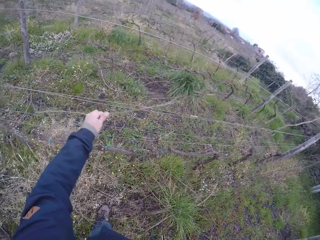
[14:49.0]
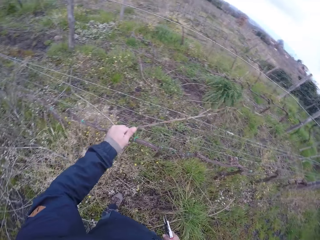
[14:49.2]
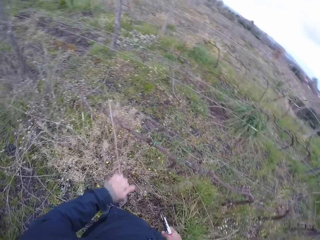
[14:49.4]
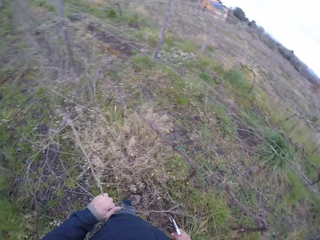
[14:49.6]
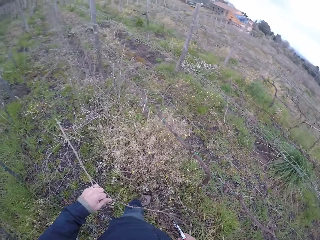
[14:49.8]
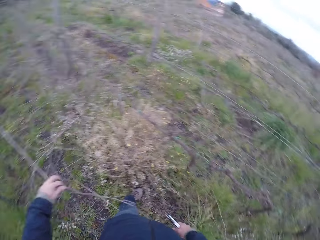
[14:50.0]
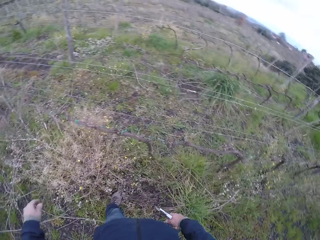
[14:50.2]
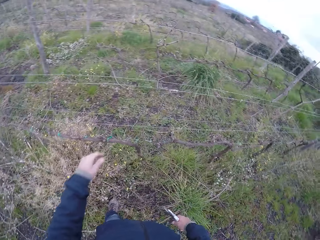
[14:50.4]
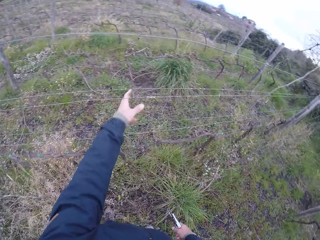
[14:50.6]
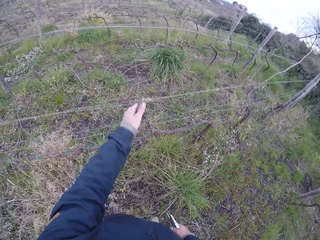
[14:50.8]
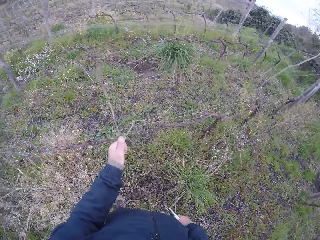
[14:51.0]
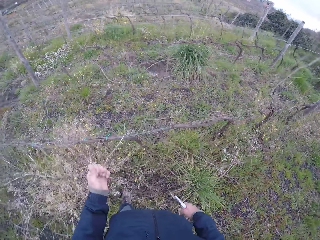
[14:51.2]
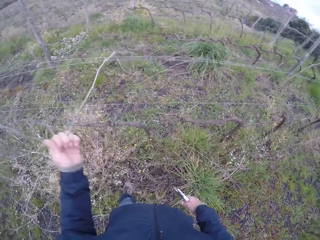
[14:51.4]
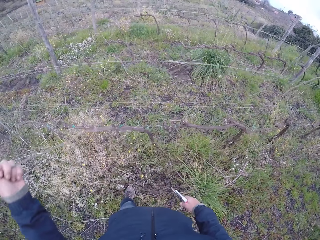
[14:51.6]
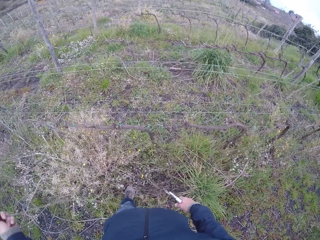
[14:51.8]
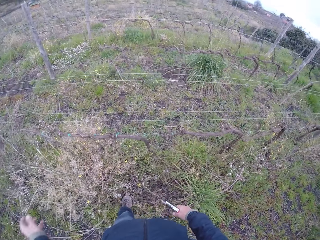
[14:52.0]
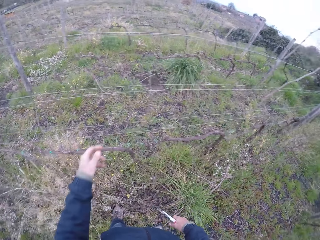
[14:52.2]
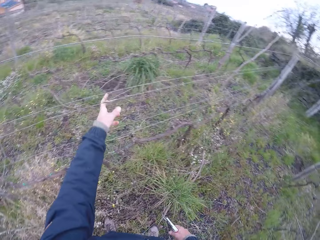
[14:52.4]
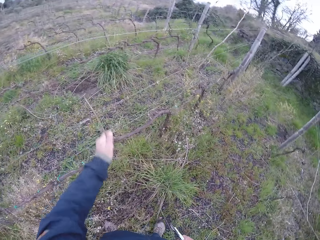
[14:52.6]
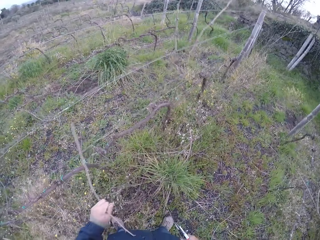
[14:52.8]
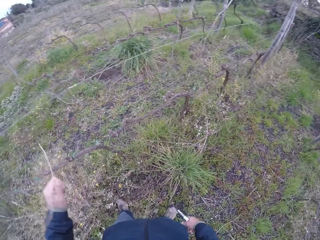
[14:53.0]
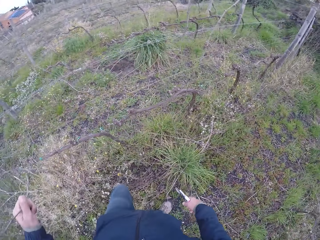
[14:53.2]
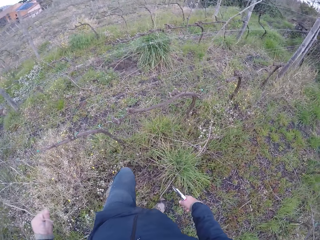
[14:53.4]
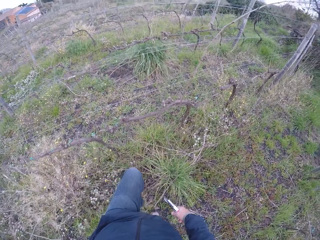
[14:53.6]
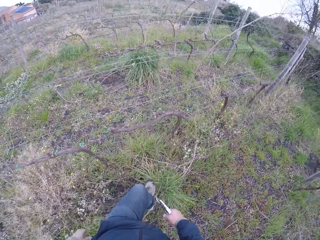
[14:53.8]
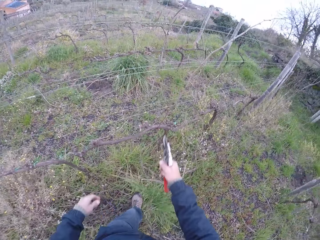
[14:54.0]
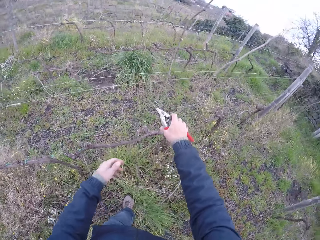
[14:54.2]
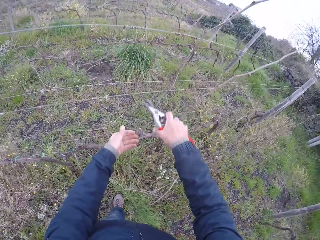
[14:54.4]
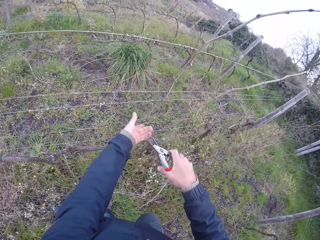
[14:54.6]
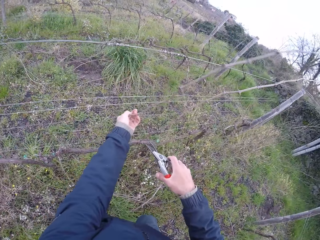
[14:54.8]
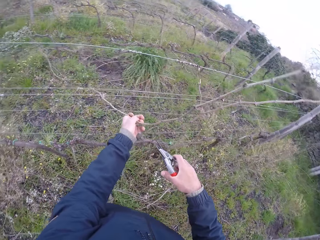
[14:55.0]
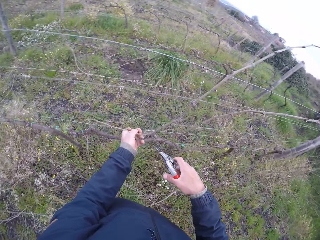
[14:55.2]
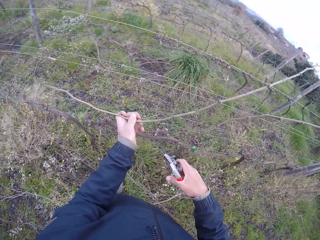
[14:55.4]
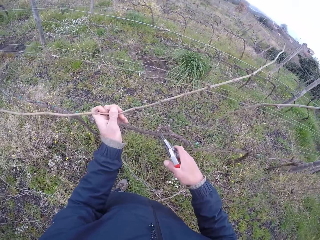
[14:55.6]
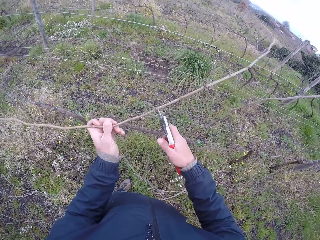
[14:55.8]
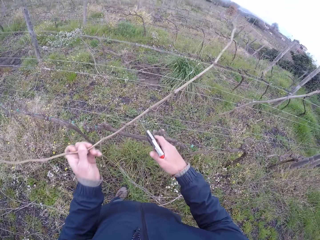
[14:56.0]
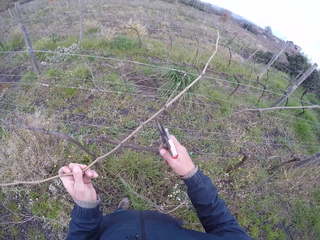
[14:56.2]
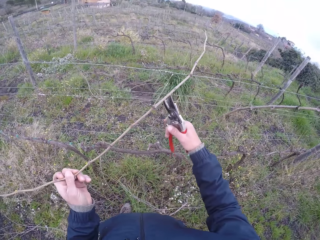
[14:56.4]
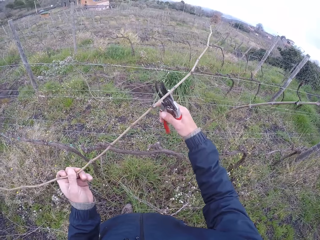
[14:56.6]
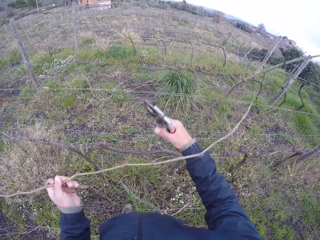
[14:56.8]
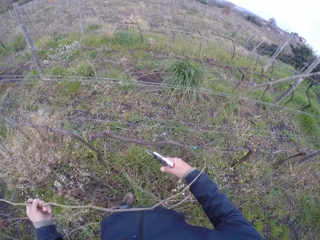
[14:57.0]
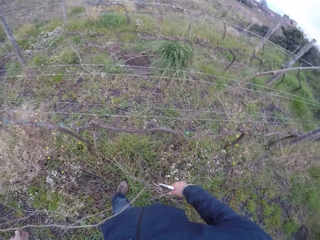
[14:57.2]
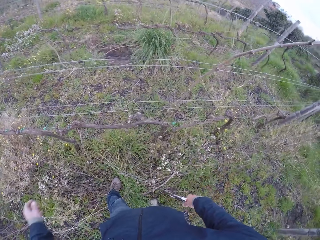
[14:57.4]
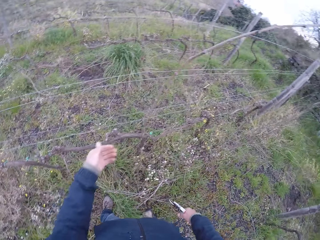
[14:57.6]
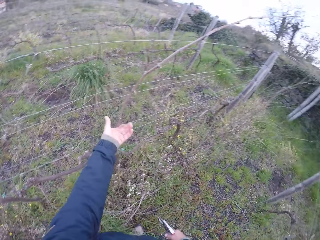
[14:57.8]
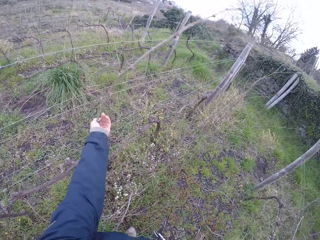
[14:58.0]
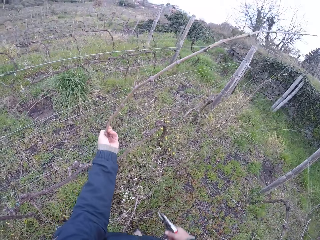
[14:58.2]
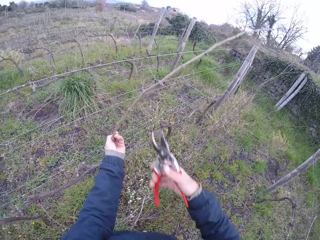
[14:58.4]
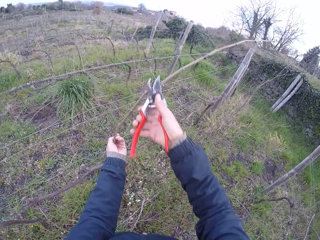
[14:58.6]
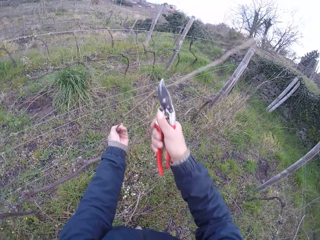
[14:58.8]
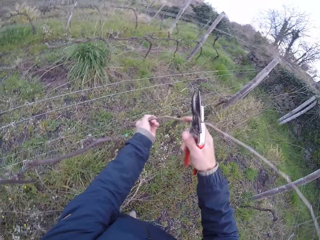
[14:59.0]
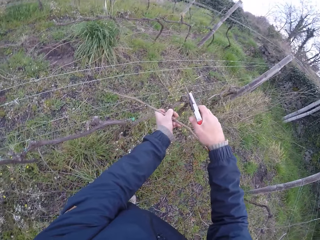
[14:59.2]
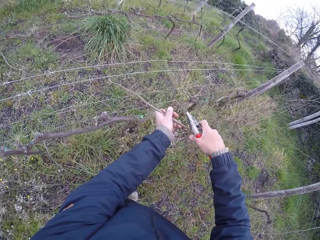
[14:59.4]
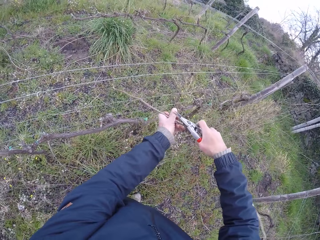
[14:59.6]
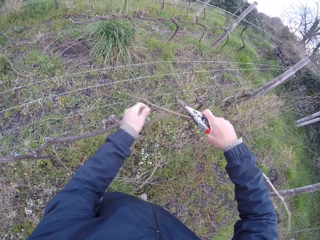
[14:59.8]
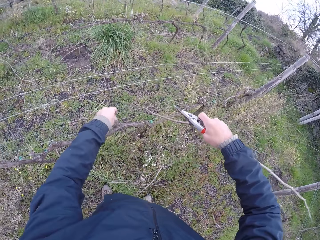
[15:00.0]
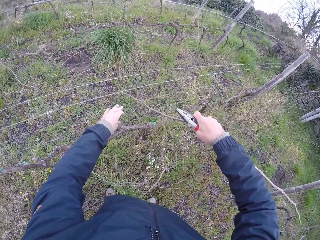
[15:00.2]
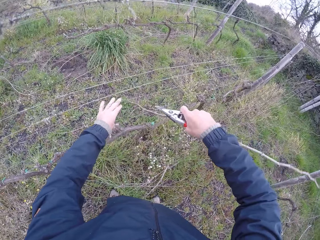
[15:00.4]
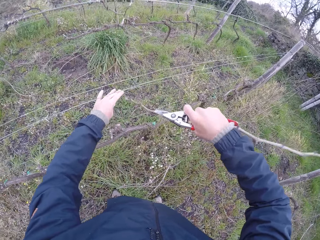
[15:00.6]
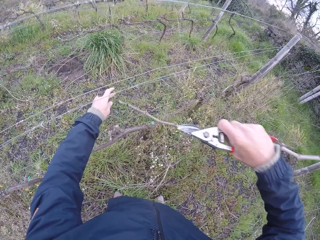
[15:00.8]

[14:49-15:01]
The camera wearer grabs a twig. He grabs a twig again. He drops the twig on the ground. He grabs a twig and drops the twig on the ground. He grabs a twig. He cuts the twig with the pruner in his right hand. He drops the twig to the ground with his left hand. He grabs a twig. He cuts a twig with the pruner in his right hand.

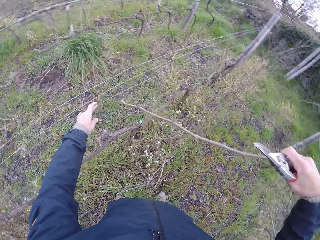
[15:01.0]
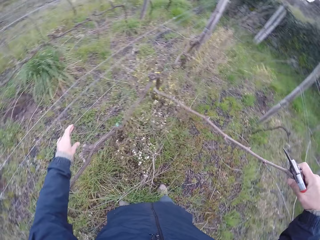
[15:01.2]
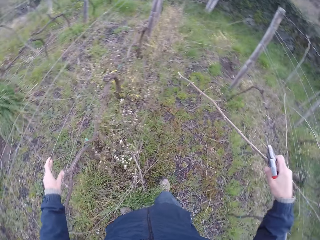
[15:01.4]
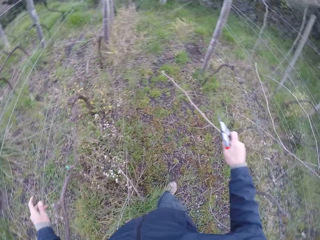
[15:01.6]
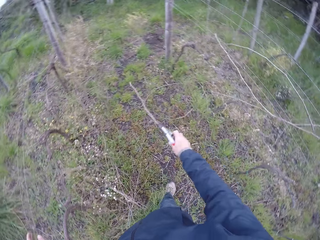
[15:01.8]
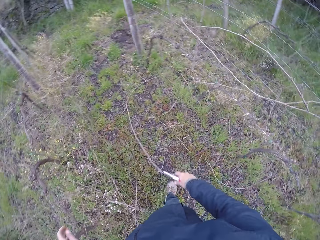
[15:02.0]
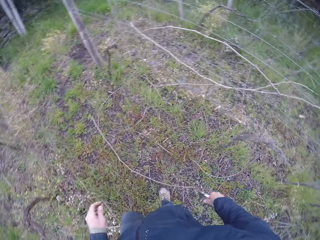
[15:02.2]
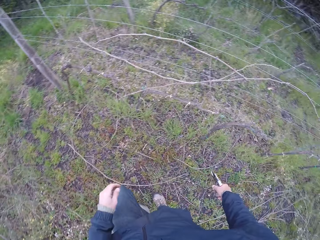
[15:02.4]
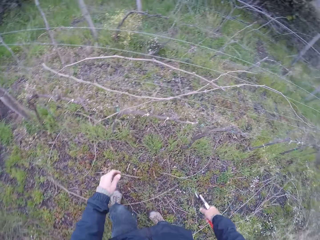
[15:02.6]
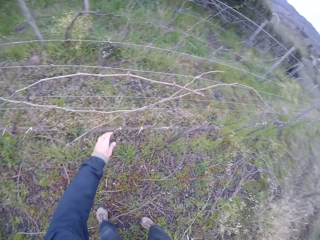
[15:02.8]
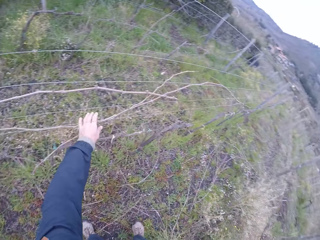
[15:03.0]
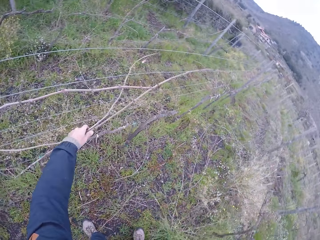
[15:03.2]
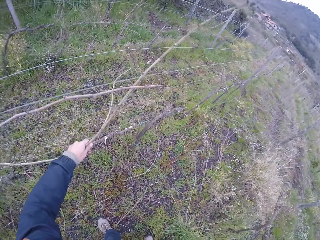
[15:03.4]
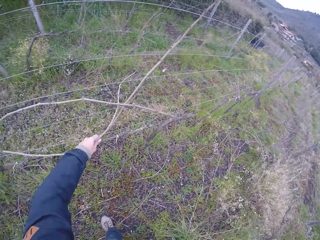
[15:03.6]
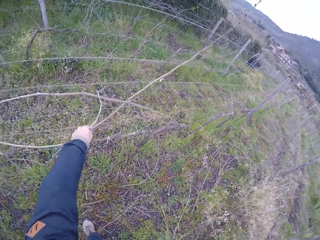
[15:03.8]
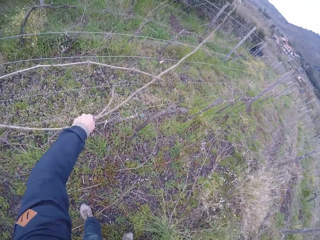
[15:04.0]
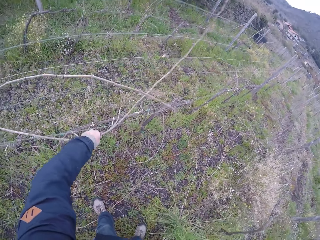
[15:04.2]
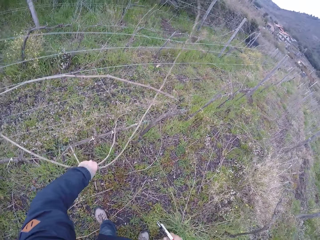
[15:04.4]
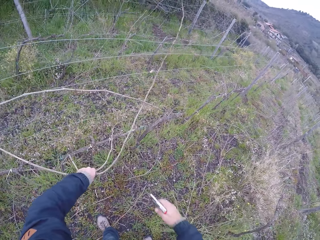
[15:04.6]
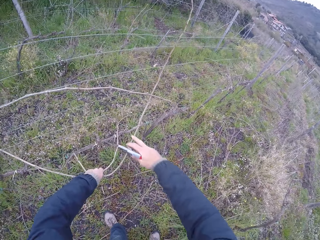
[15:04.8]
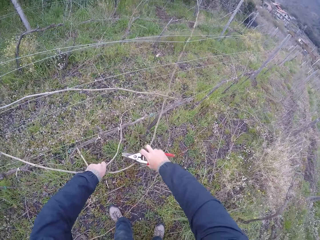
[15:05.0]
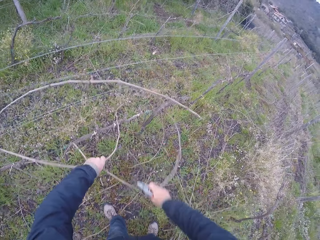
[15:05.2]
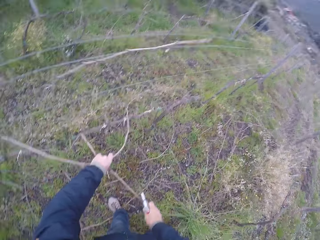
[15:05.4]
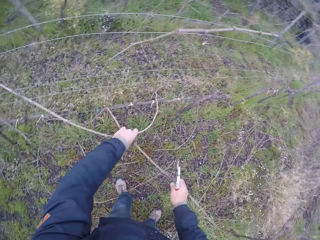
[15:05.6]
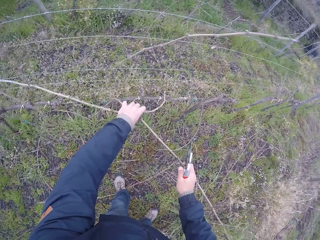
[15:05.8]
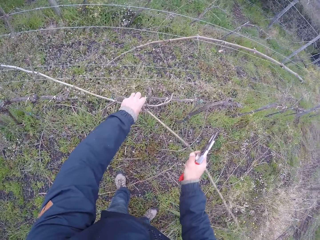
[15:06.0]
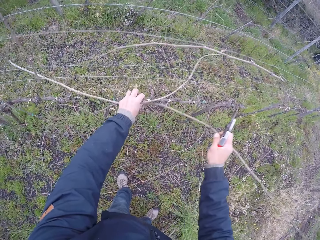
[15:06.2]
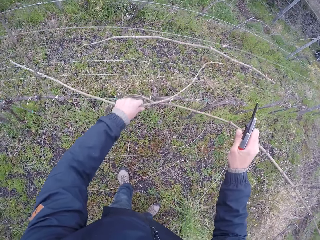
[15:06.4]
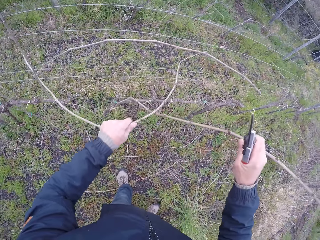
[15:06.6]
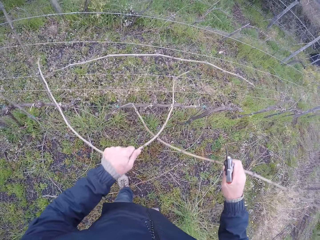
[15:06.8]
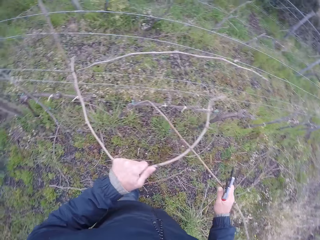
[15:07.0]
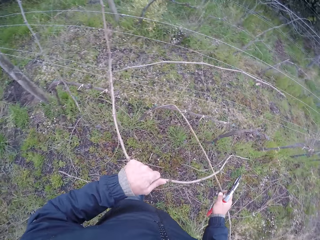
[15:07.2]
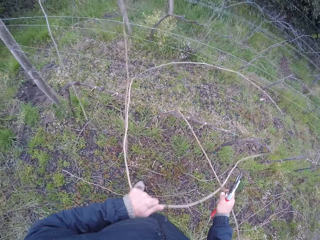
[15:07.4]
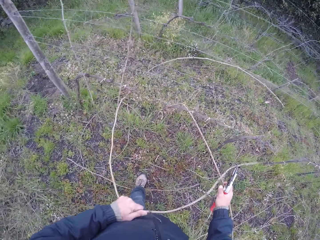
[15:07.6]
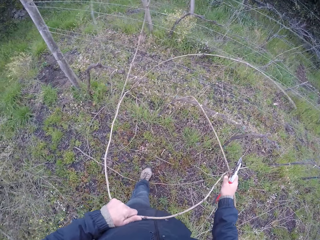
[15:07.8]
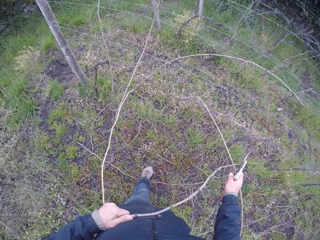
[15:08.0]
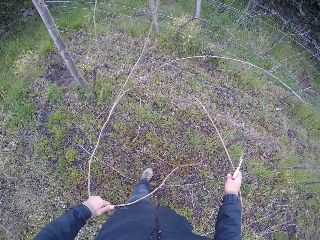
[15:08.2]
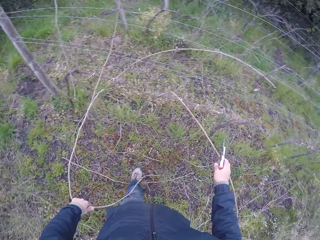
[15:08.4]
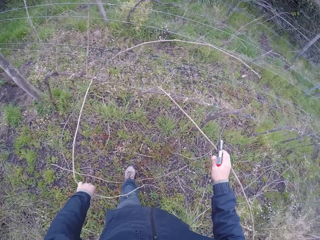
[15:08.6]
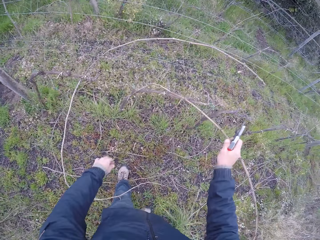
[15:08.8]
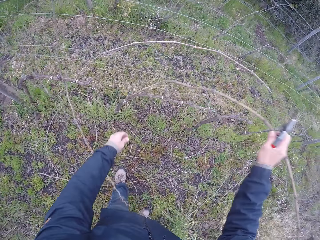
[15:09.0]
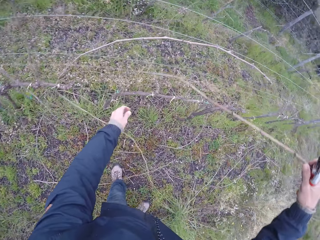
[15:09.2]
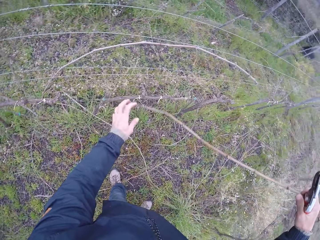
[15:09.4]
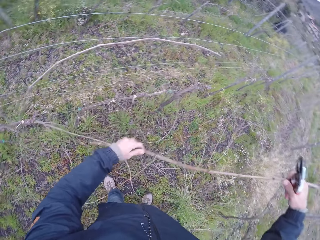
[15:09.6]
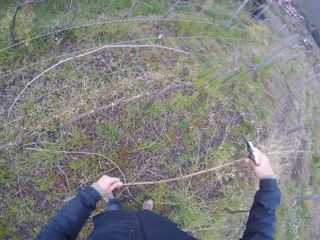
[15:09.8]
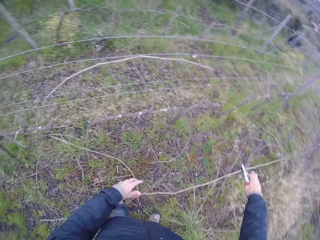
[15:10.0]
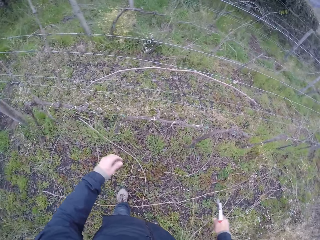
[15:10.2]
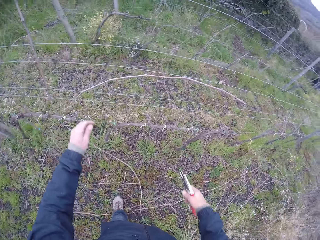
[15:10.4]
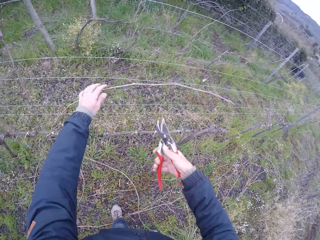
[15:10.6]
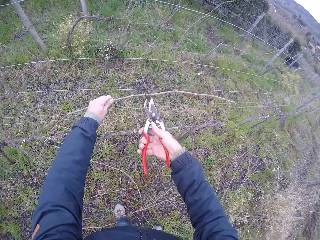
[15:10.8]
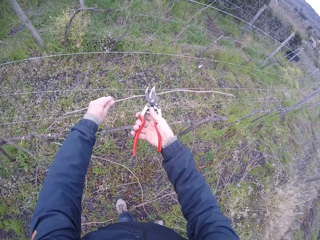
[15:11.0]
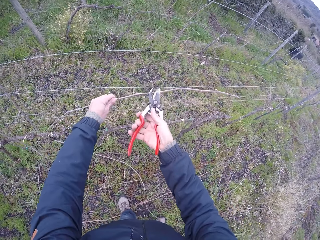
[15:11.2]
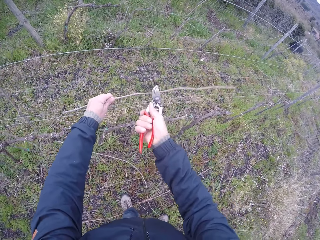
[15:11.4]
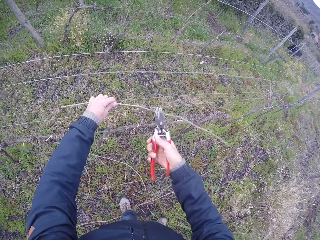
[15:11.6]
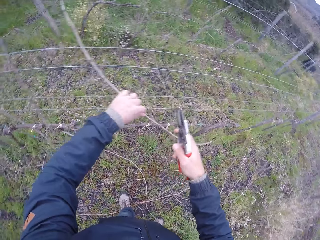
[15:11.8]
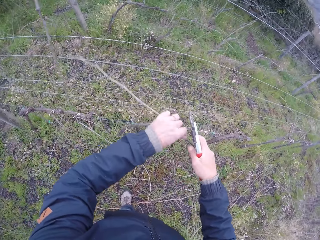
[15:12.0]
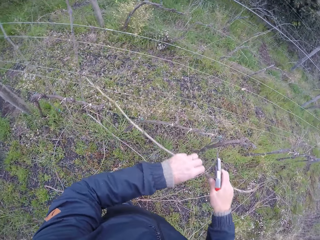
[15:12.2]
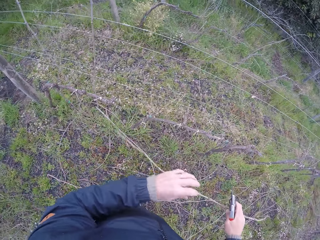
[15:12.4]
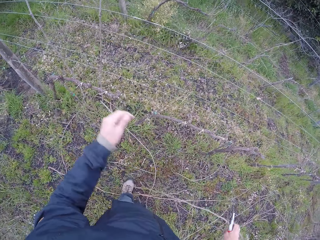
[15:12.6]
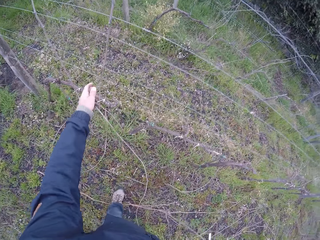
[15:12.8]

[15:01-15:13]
The camera wearer throws the twig to the ground with his right hand. He pulls two twigs from the barbed fence with his left hand. He grabs a twig. He drops the twig on the ground. He drops the twig on the ground again. He cuts a twig with the pruner in his right hand.
